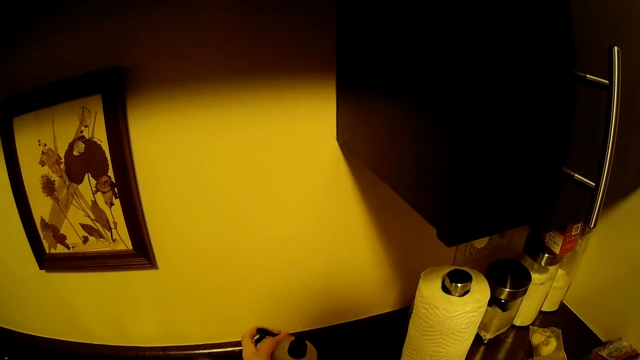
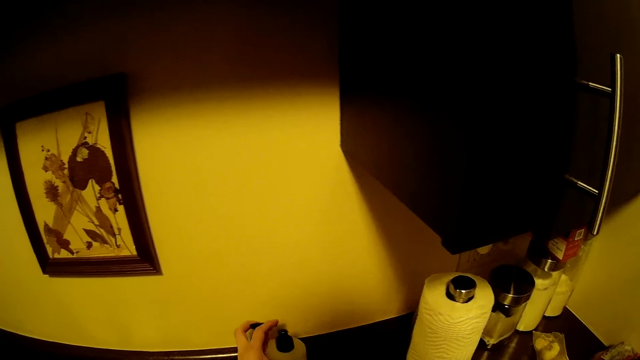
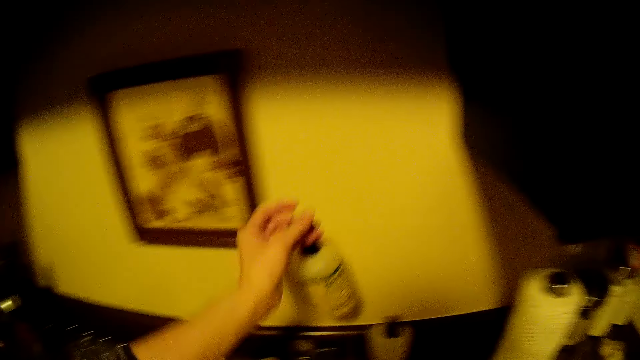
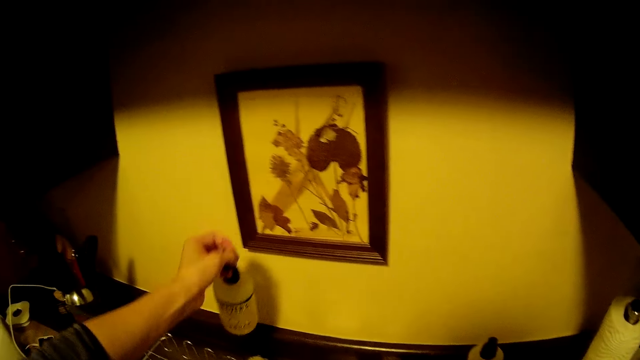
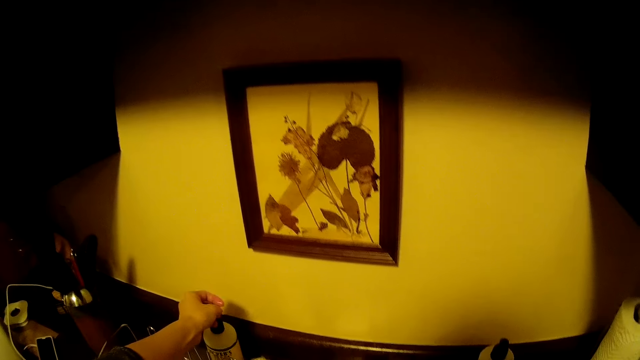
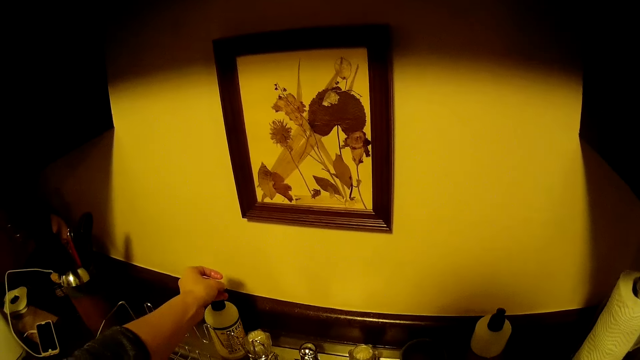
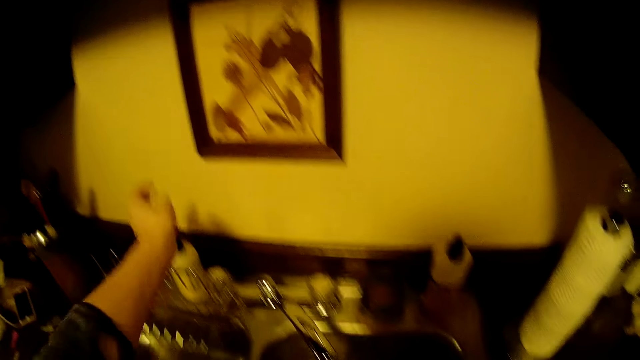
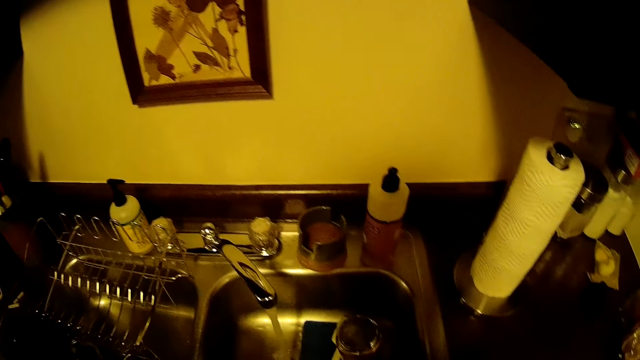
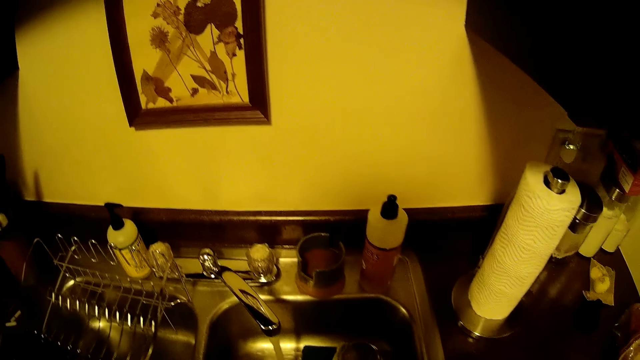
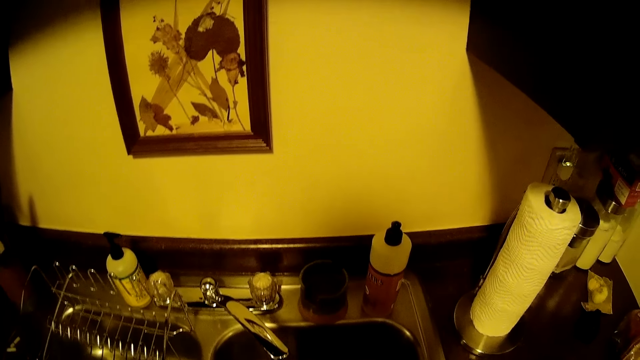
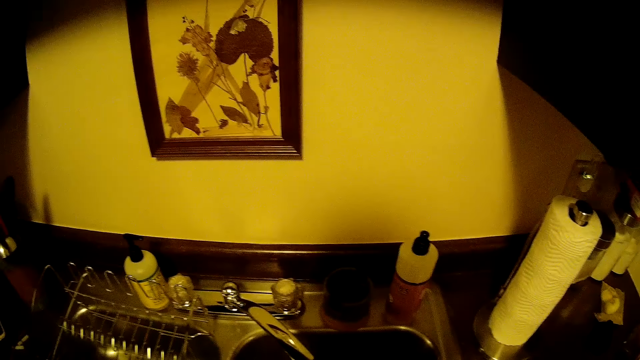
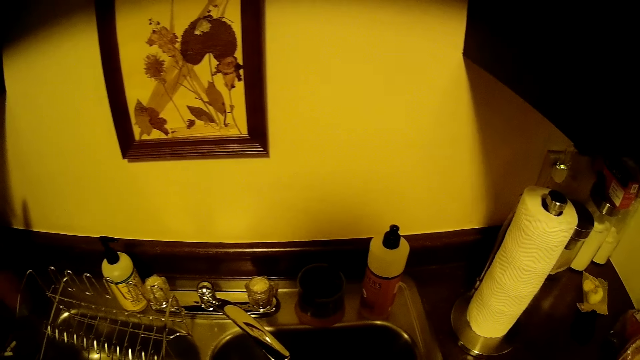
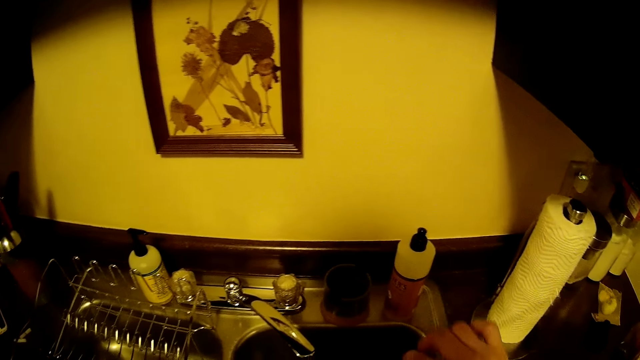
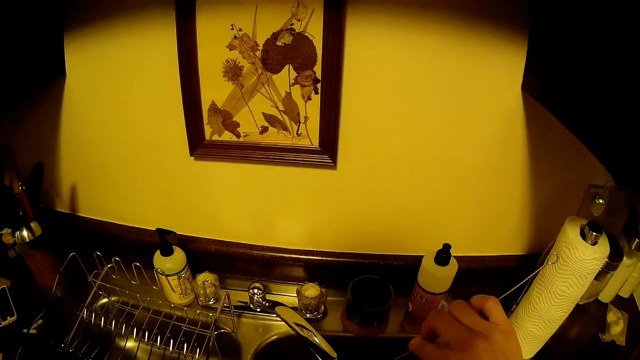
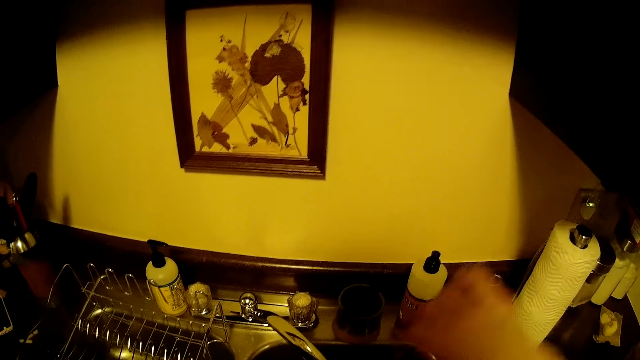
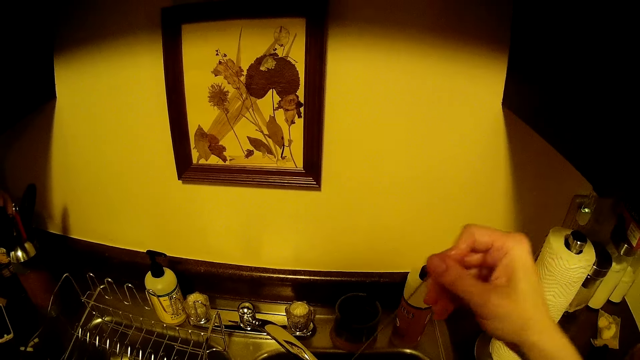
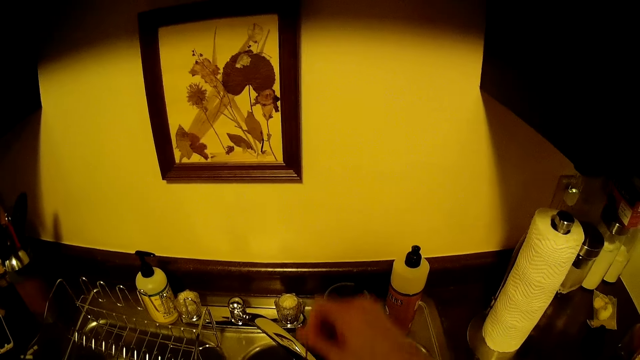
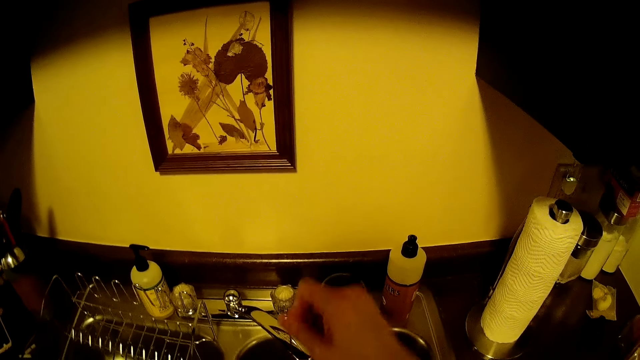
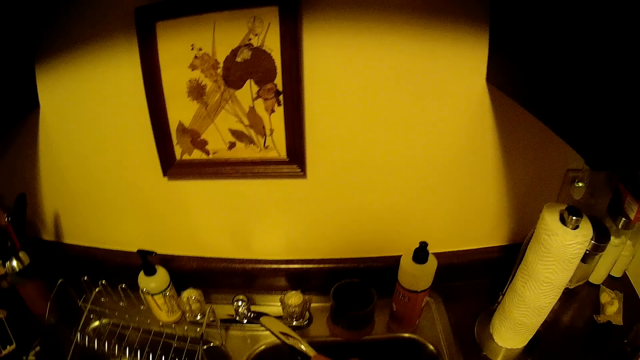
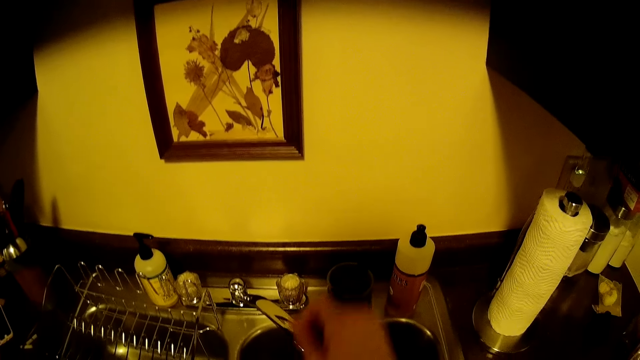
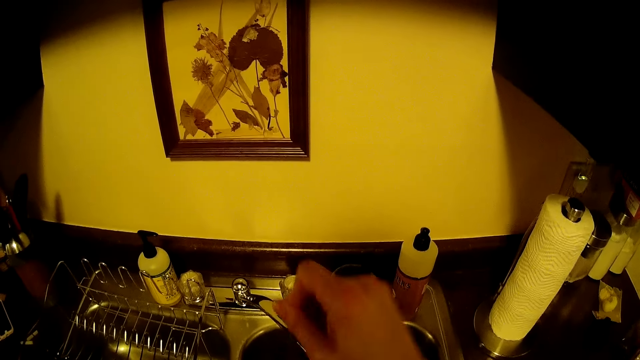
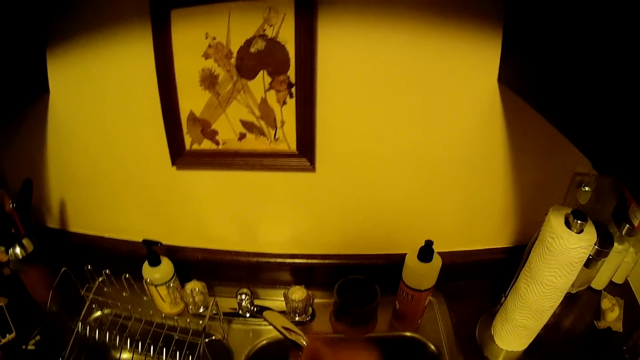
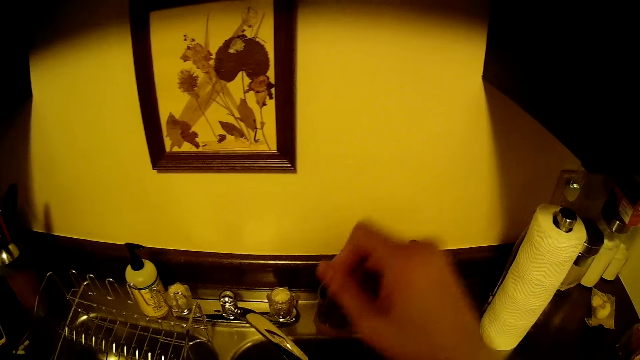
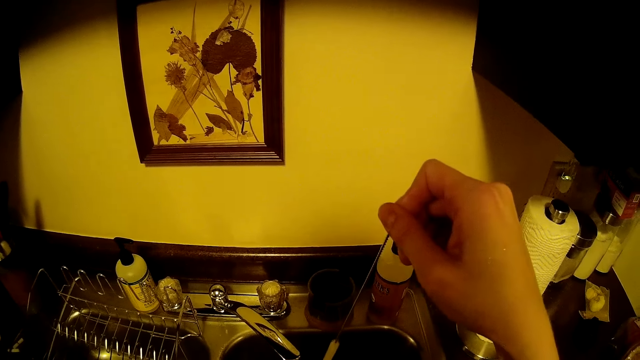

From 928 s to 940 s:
The camera wearer moves a soap bottle from the left to the right edge of the kitchen sink with his left hand. He looks around the sink. He uses a brush. He holds the cleaning brush with his right hand.

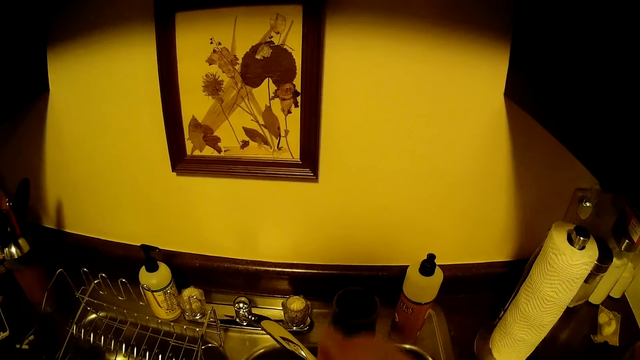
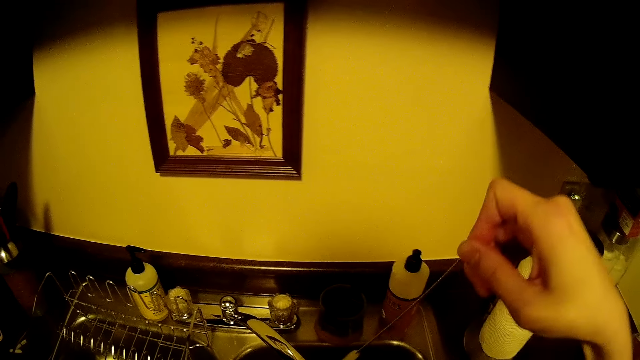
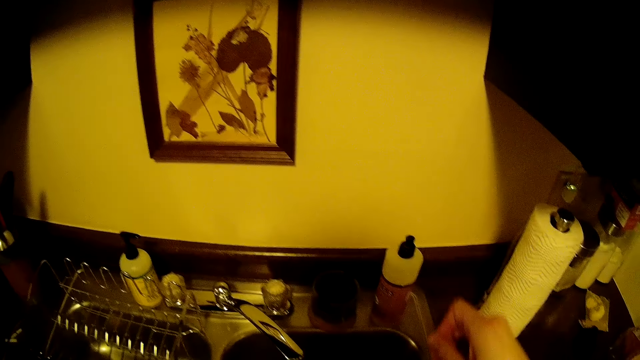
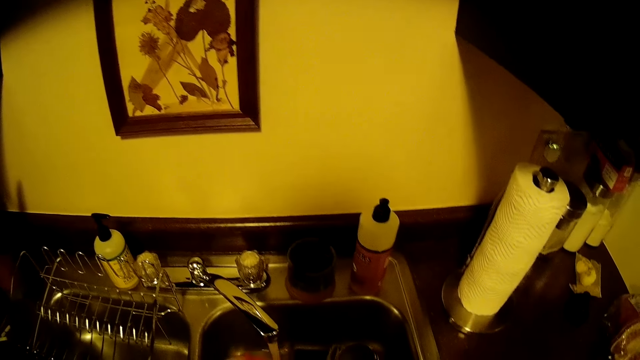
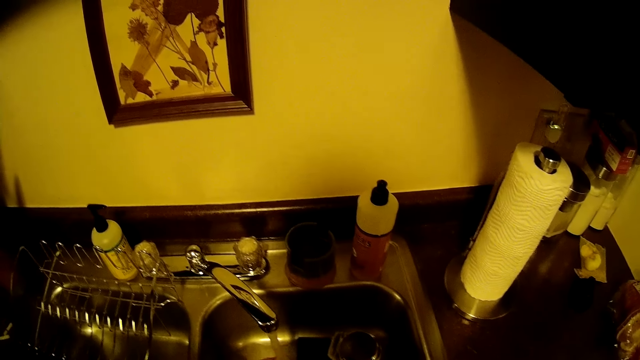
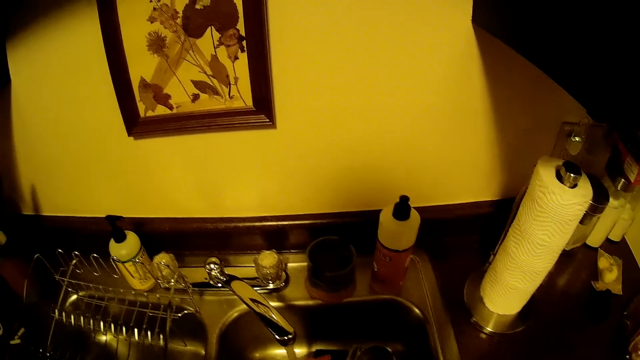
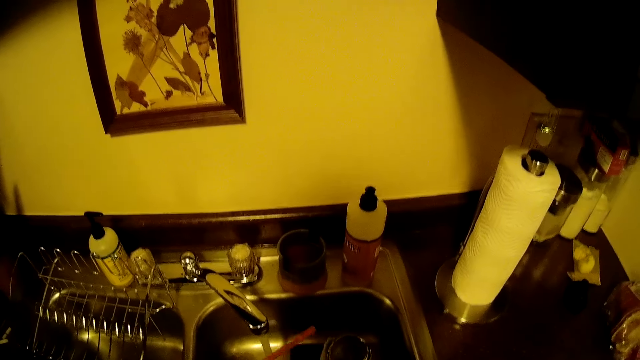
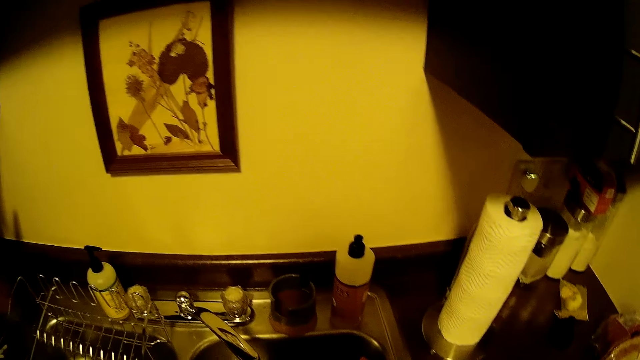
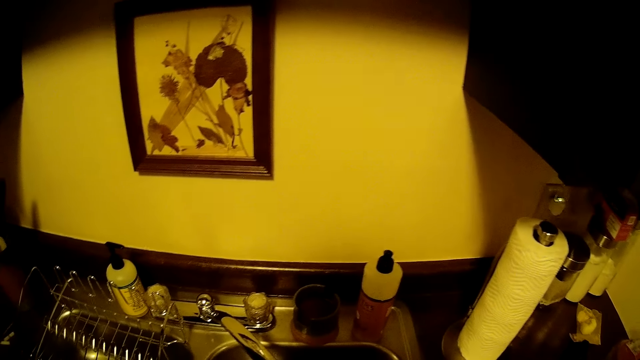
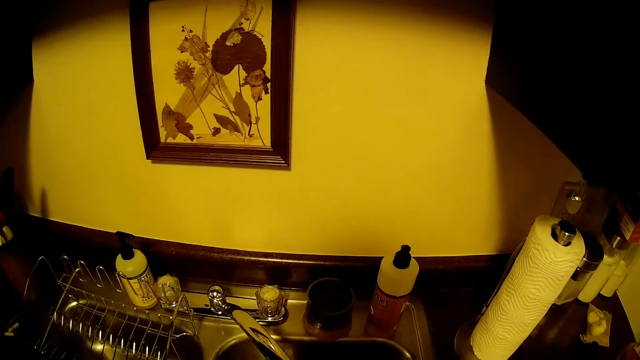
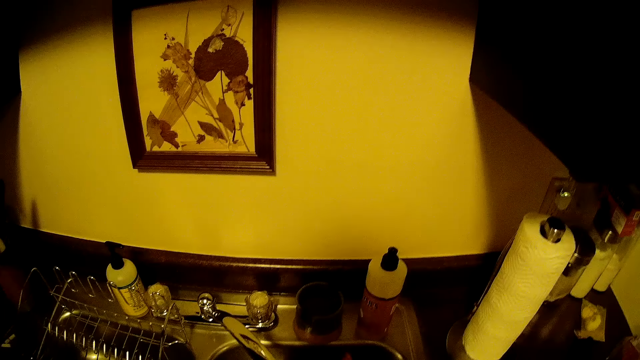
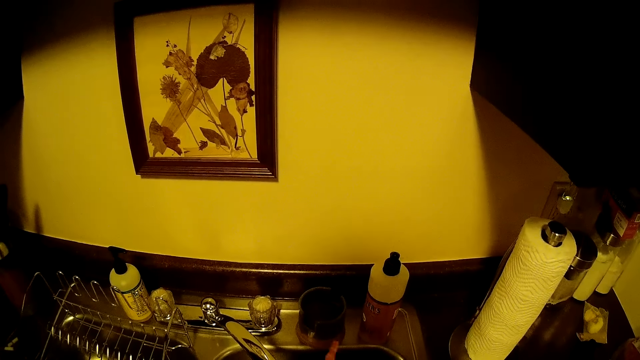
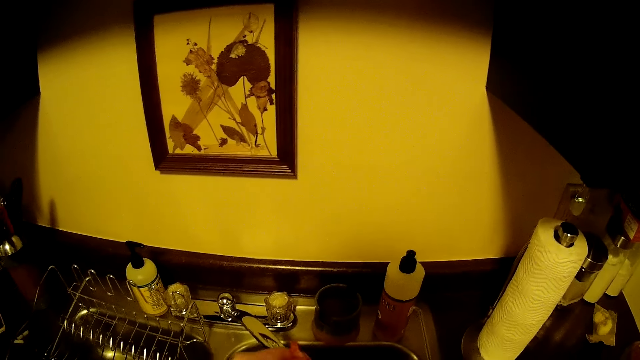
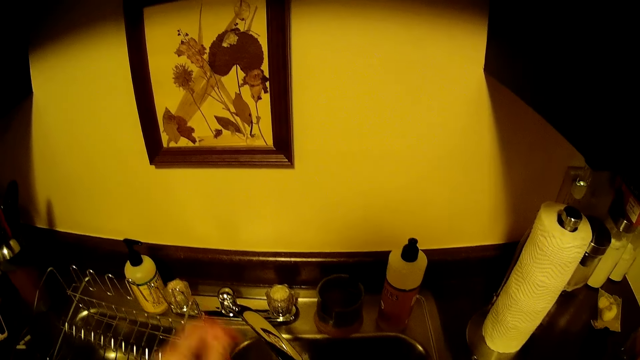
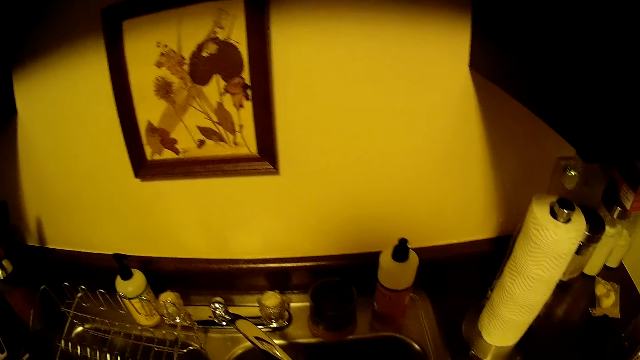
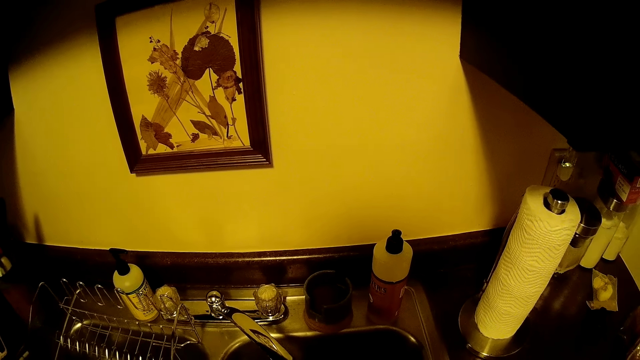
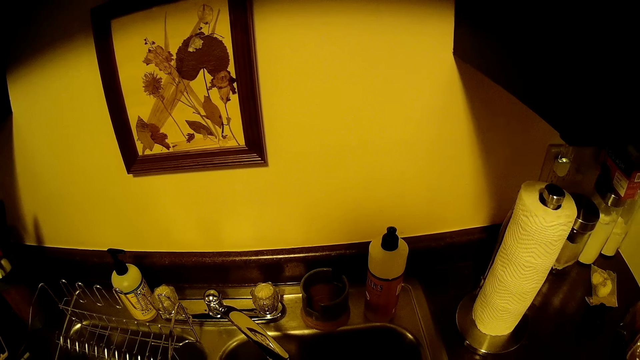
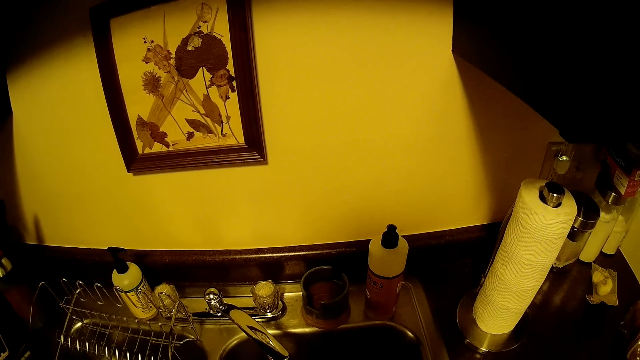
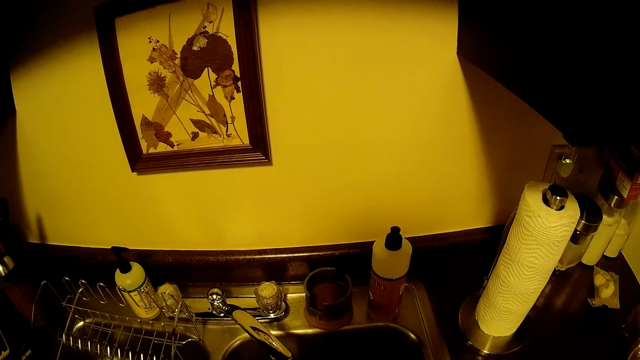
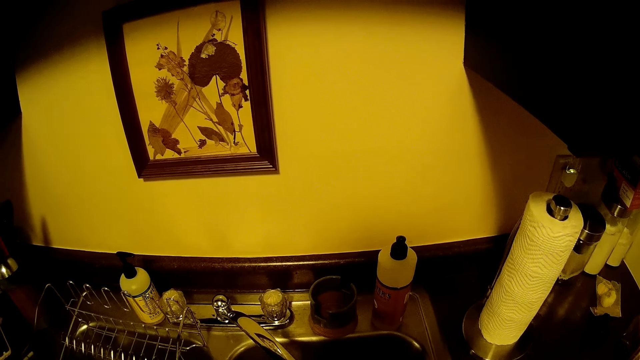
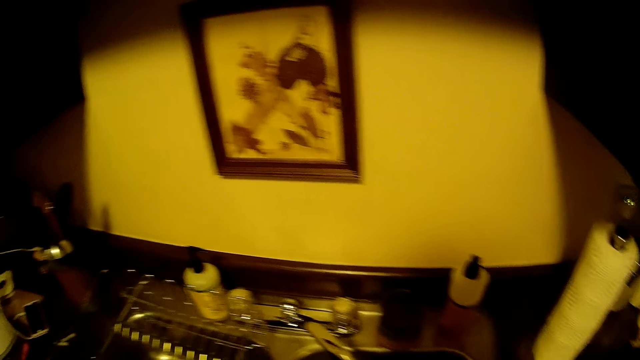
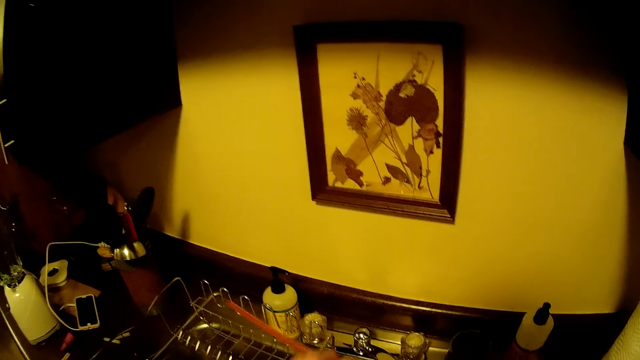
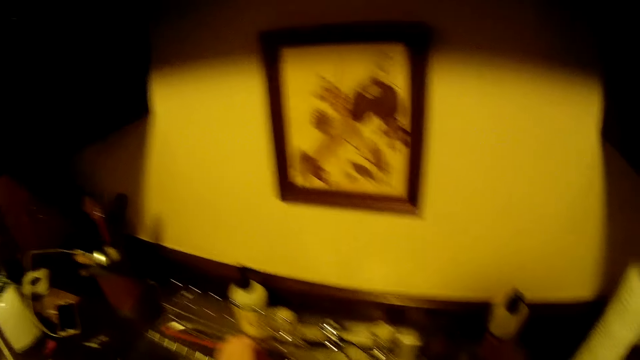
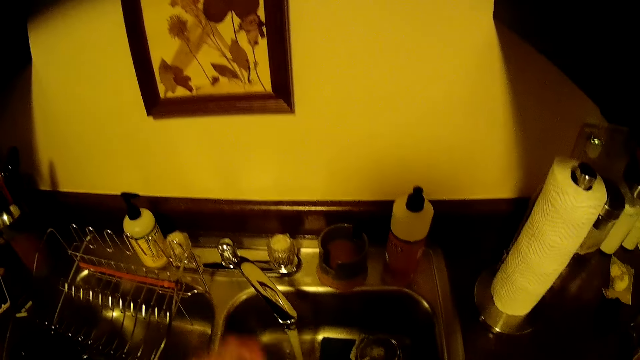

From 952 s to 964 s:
The camera wearer rinses a straw under water from the tap with his left hand. He looks around the sink. He holds the drinking straw. He places the straw on the plate rack with his left hand.
